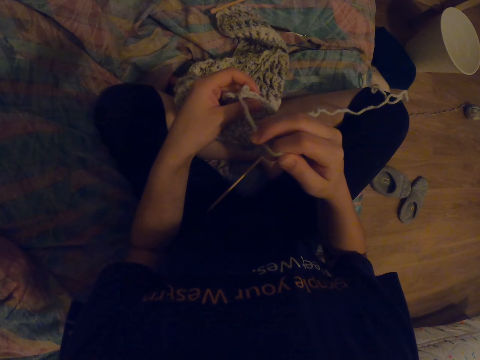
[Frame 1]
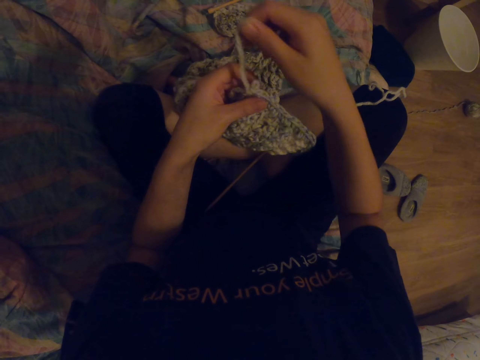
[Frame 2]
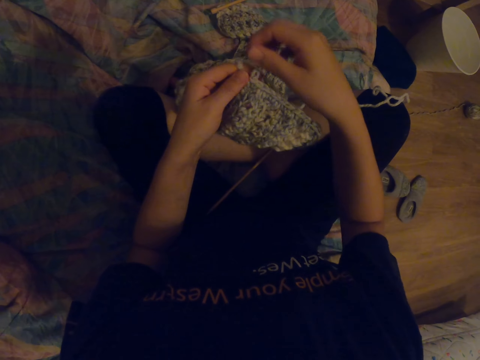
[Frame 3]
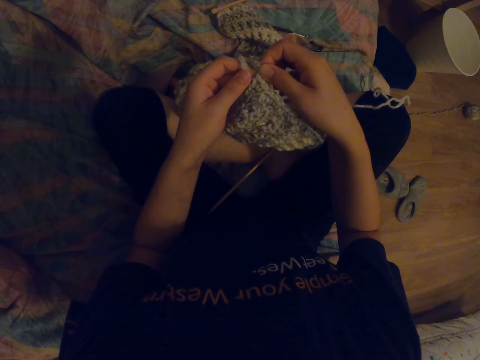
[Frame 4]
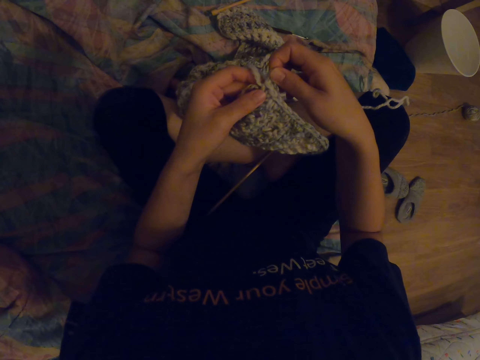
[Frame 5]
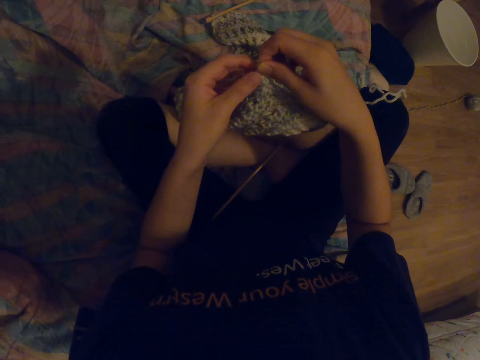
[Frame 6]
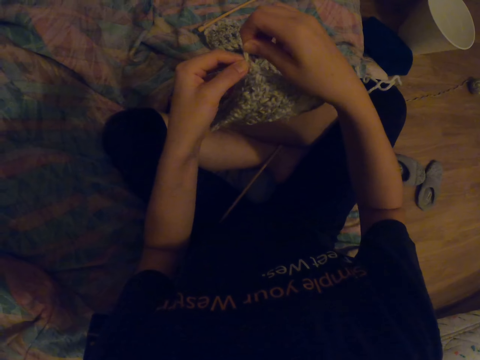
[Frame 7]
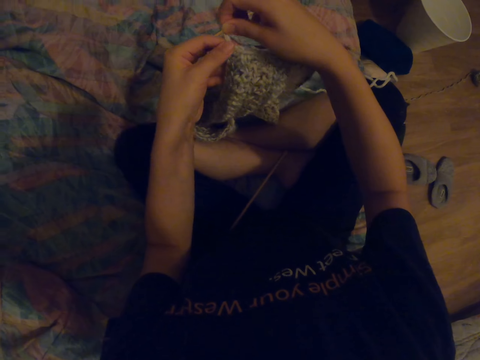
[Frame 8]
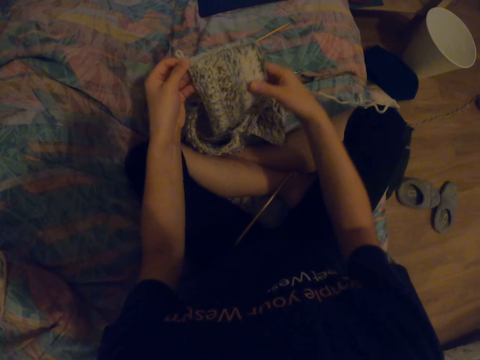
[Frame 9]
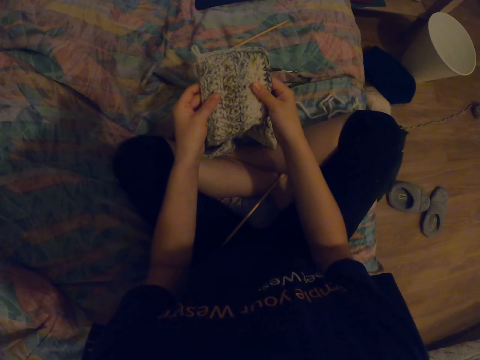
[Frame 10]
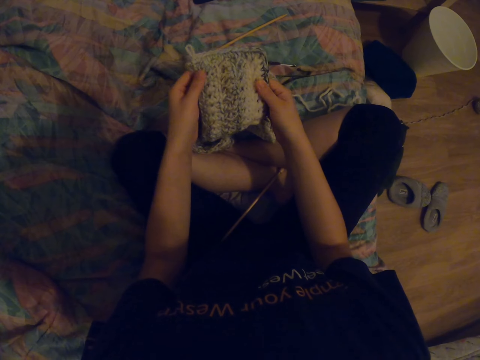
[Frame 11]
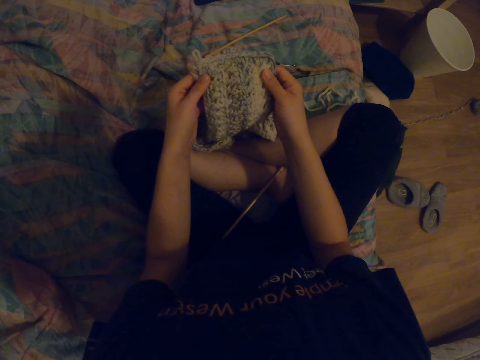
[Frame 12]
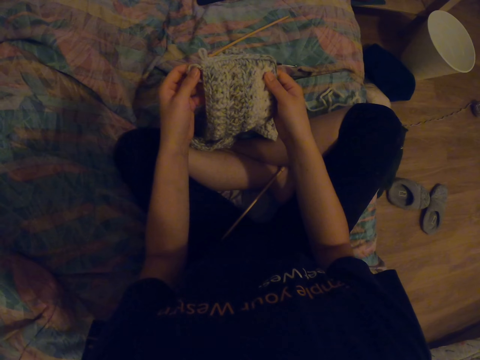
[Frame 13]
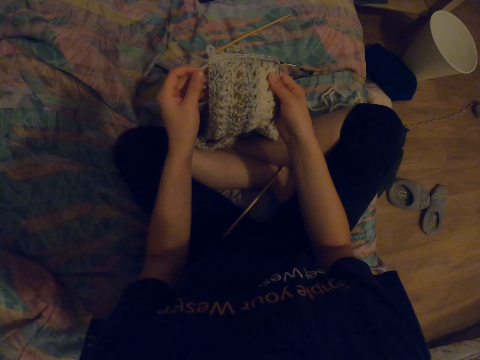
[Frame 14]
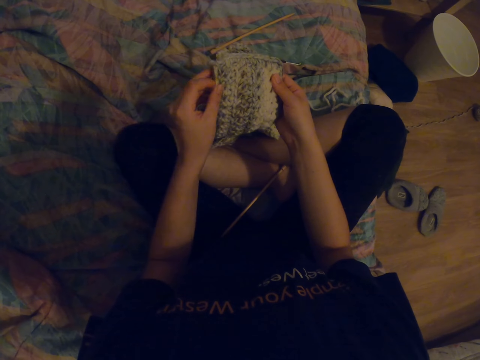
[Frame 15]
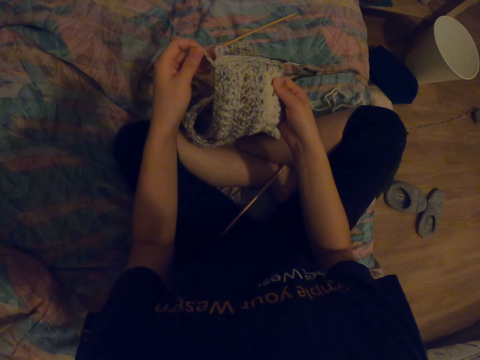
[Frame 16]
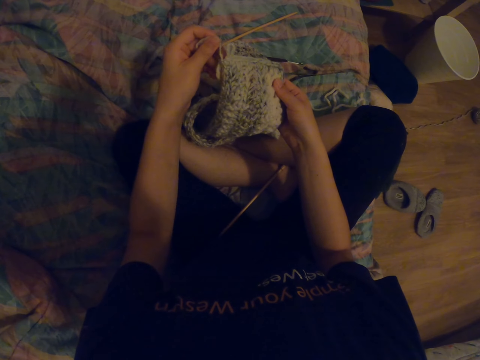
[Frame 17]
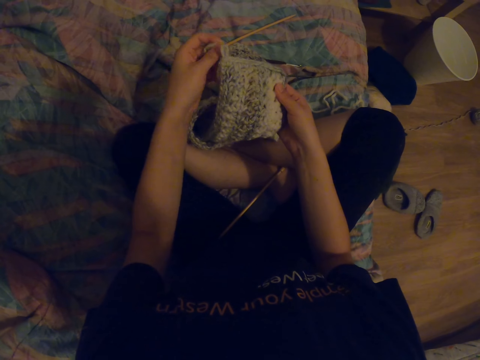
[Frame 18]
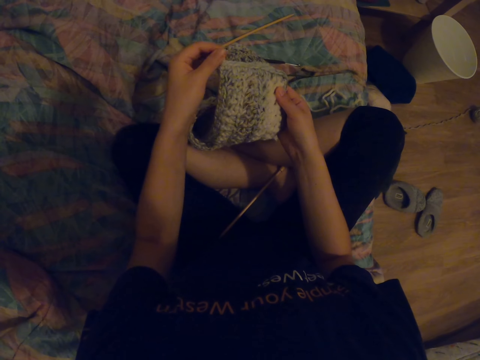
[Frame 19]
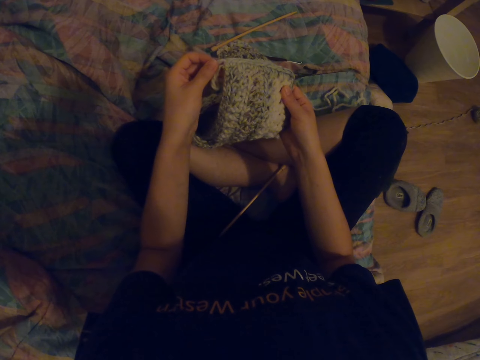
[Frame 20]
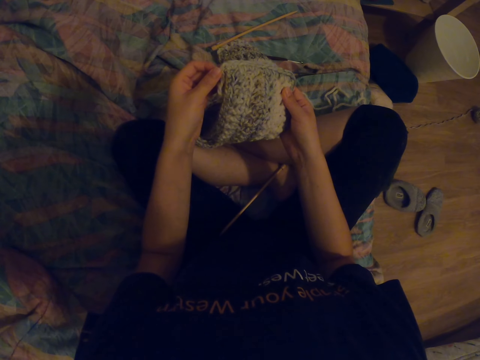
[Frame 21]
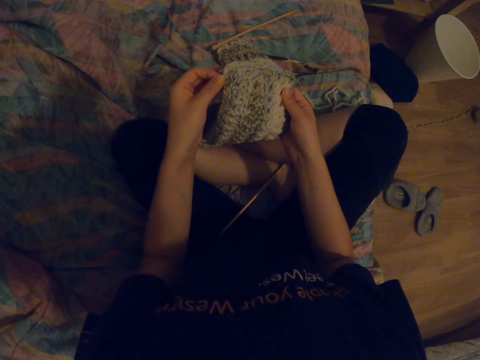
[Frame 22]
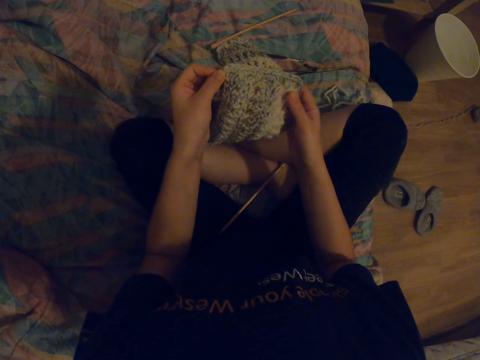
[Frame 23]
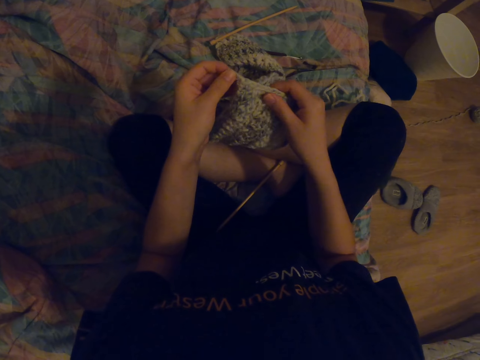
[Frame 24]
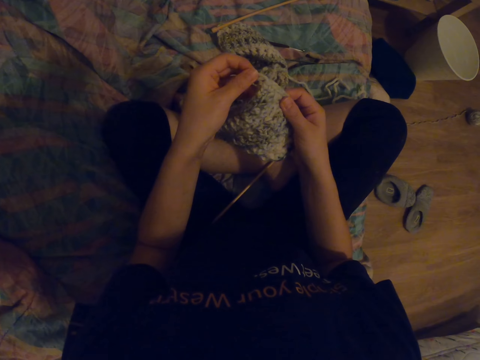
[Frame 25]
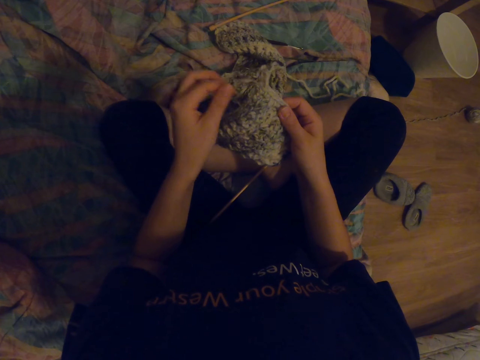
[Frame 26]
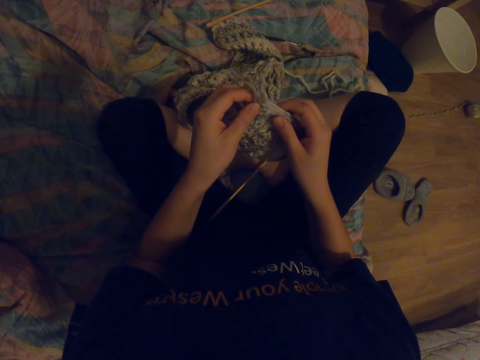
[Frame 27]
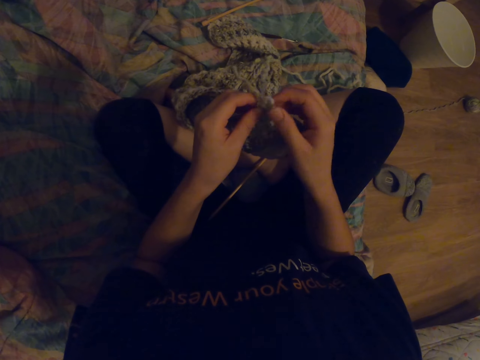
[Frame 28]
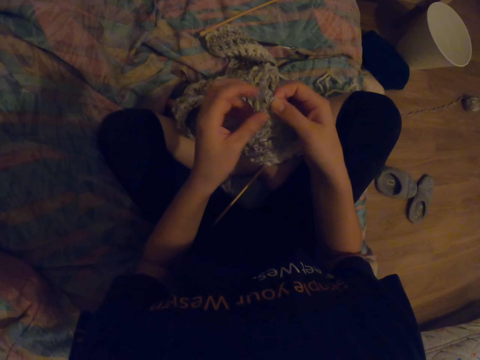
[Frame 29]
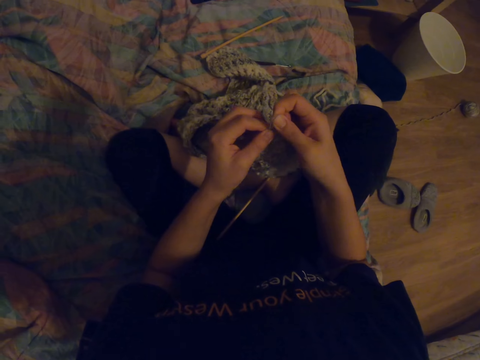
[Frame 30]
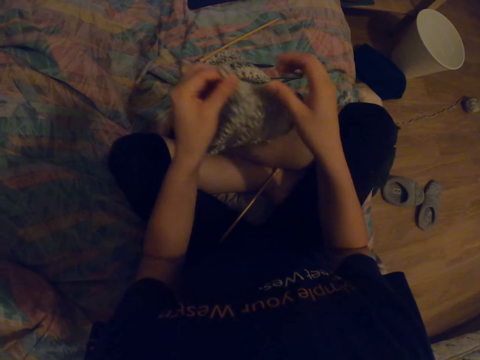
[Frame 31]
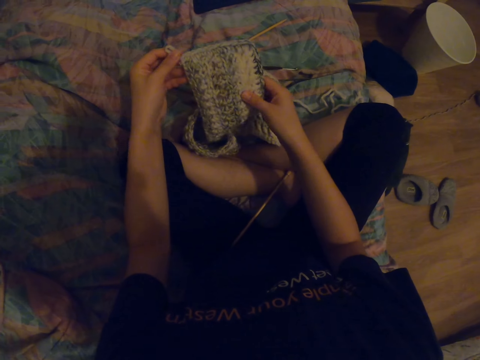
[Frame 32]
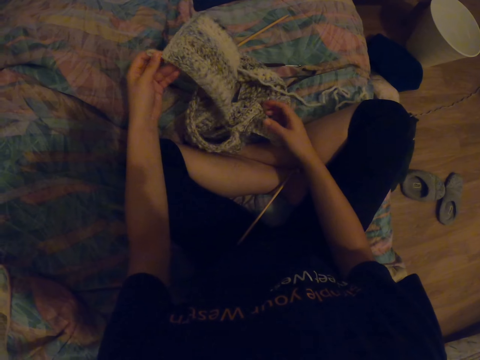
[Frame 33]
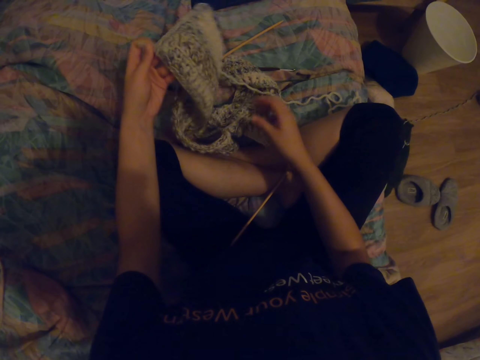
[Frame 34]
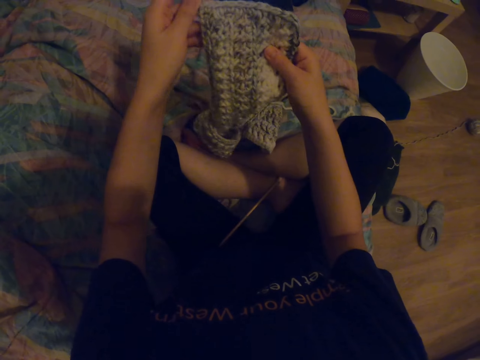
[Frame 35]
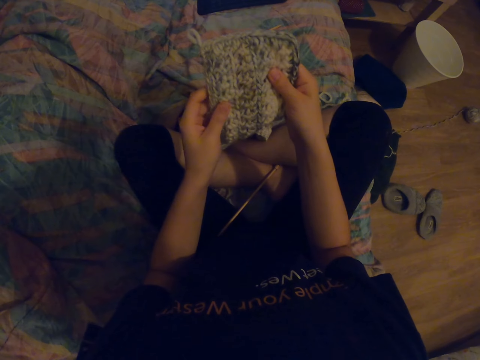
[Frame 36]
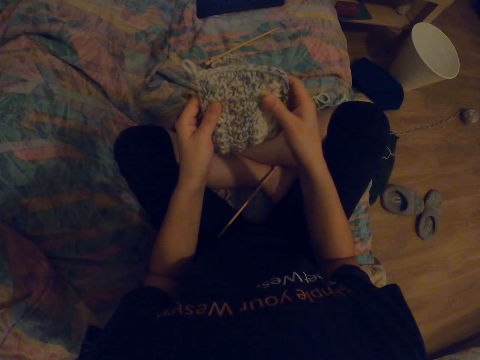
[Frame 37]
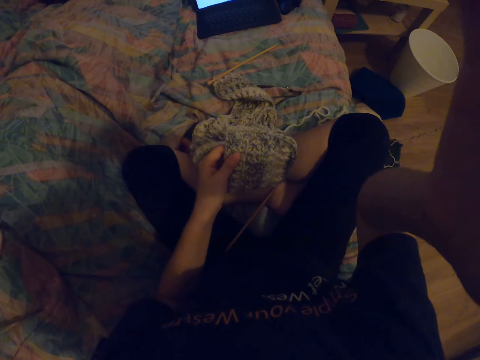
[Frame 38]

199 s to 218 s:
The camera wearer observes the knit thread.
